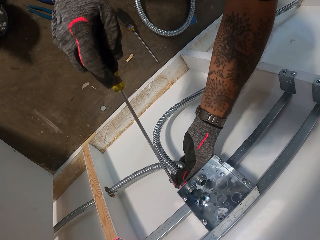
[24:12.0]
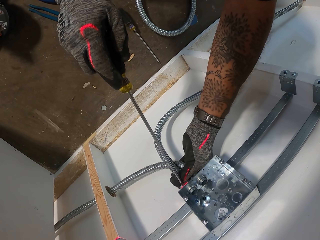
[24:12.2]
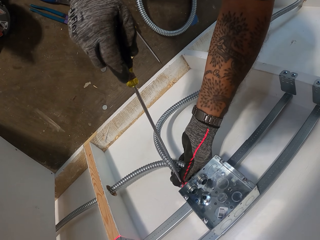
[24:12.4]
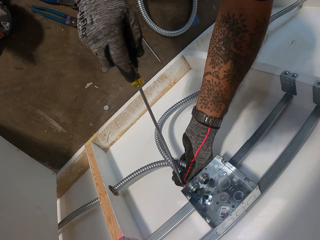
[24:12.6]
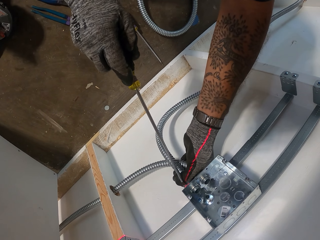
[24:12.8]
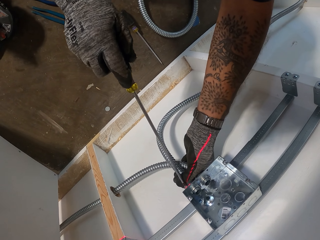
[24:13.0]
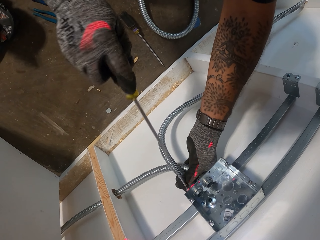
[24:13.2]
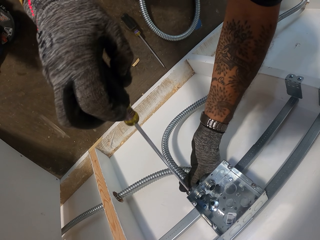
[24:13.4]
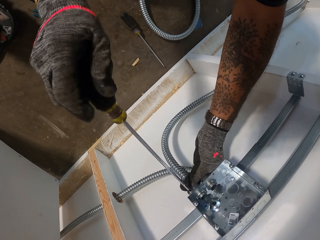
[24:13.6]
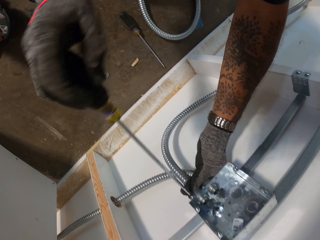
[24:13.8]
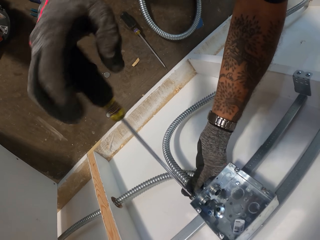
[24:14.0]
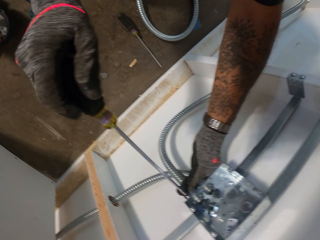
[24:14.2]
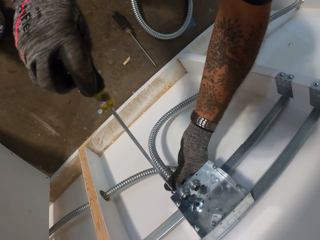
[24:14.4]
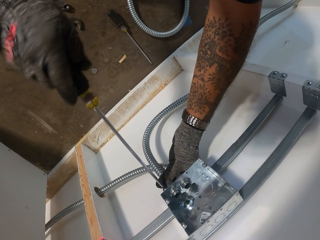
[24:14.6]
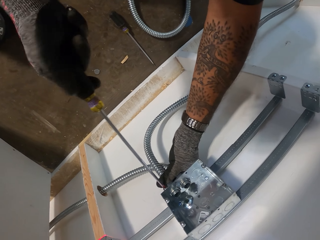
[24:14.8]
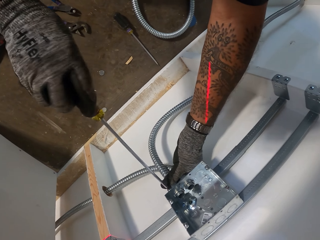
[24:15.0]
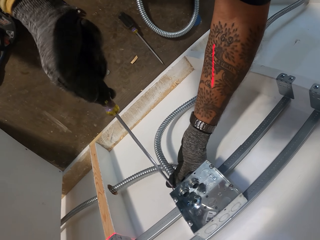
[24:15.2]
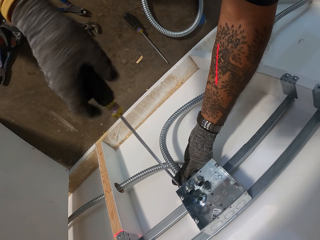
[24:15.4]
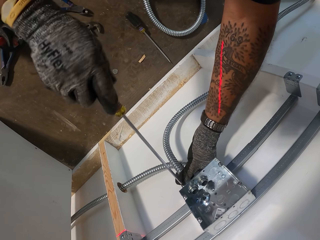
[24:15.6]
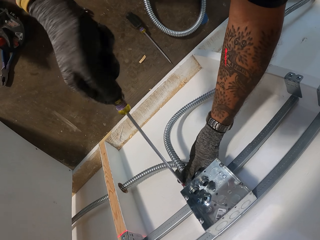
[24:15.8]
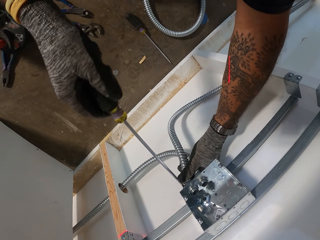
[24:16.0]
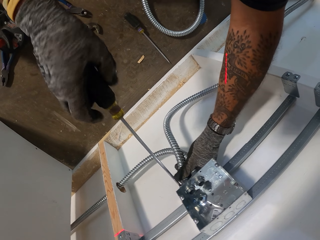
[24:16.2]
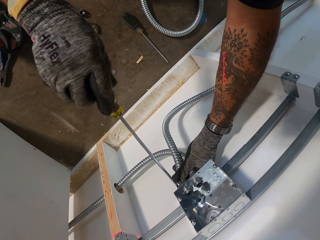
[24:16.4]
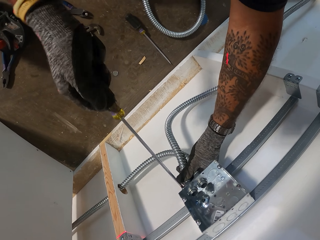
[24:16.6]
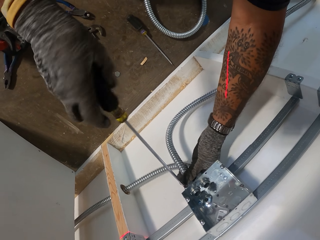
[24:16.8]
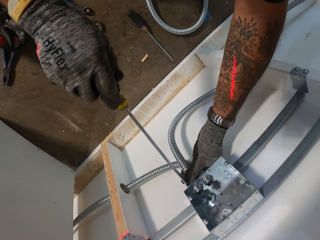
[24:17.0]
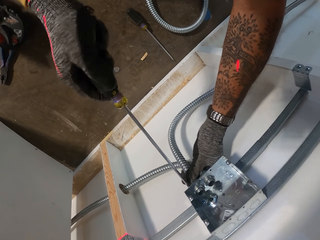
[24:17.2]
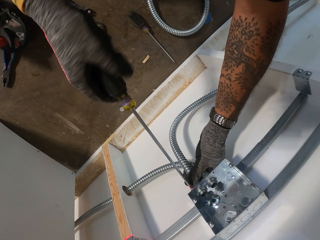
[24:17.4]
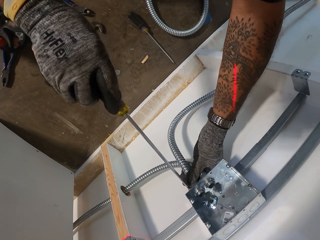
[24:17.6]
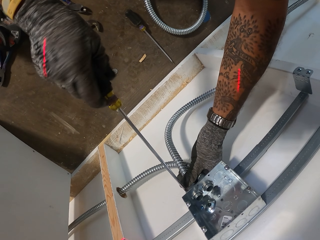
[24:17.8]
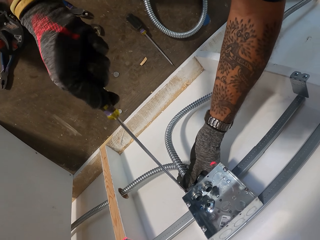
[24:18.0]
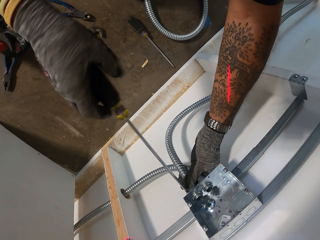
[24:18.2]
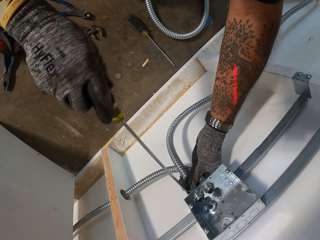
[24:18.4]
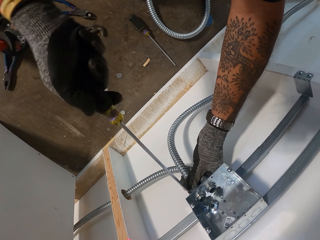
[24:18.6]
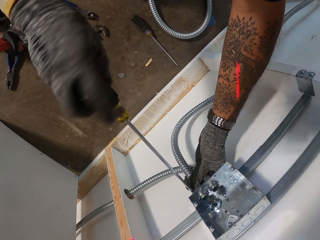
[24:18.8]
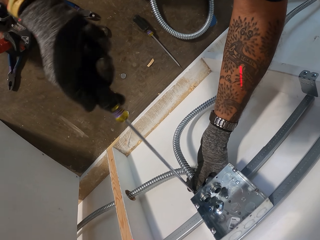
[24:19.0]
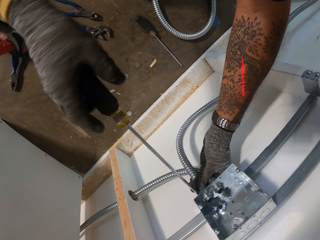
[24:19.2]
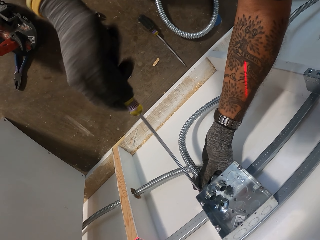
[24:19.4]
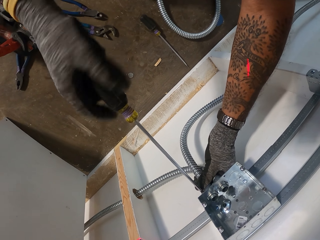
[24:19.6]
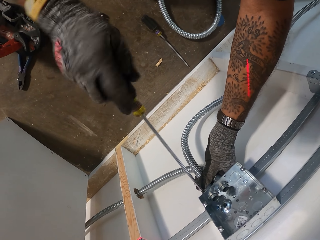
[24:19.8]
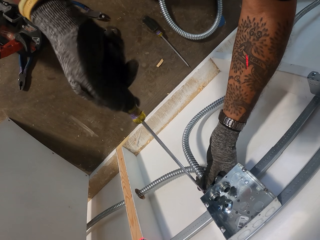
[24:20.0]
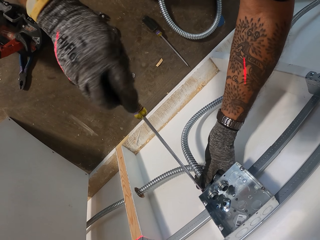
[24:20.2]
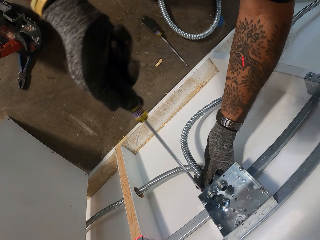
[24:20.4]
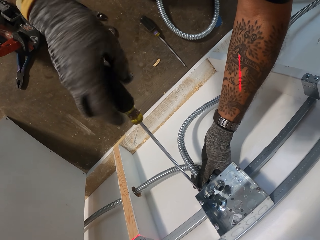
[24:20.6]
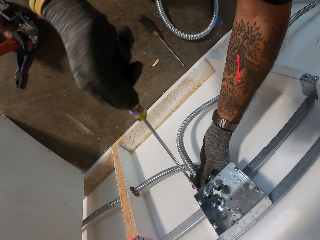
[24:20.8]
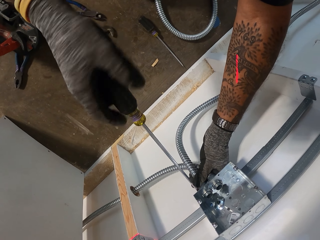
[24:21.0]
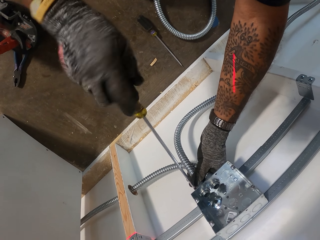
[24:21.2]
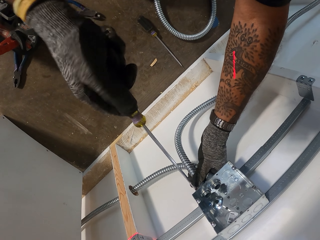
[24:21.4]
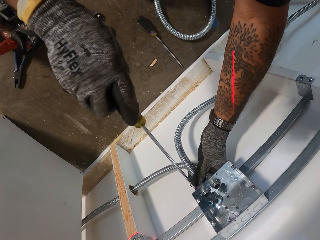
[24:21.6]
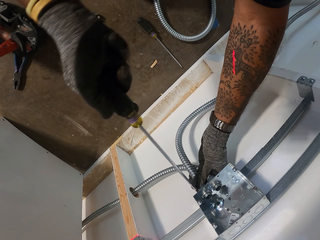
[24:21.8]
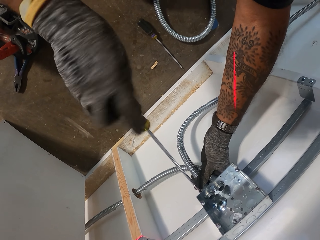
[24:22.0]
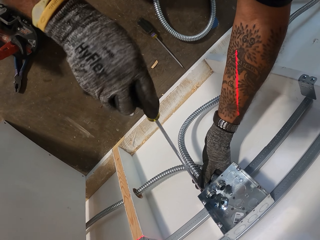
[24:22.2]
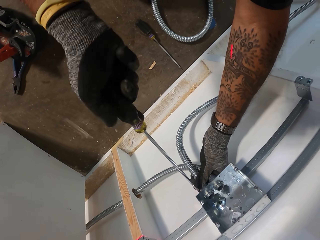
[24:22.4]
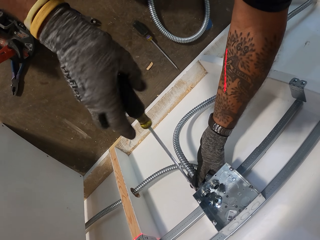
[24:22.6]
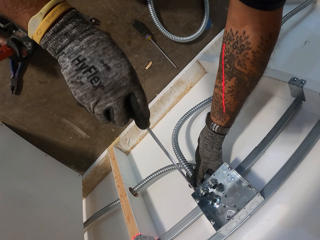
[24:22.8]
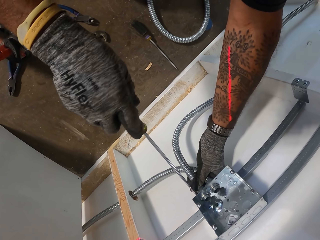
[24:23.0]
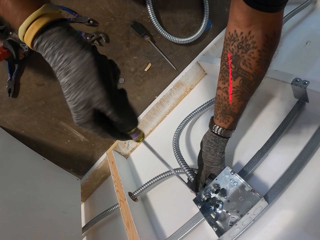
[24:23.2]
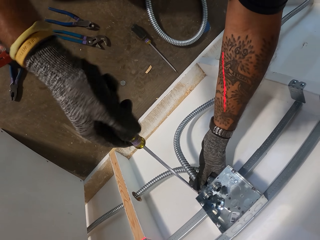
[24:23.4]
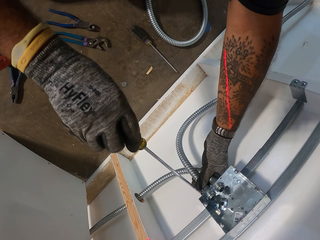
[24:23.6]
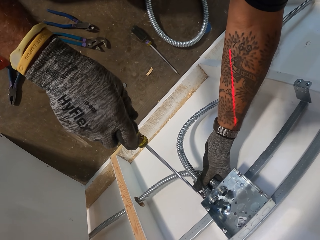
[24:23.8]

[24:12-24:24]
The camera wearer holds the steel culvert pipes. They fasten something with the screwdriver. They drill a hole in the steel metal.

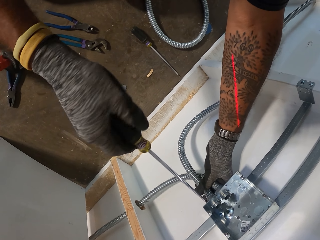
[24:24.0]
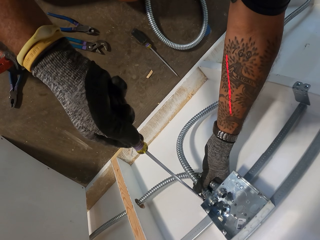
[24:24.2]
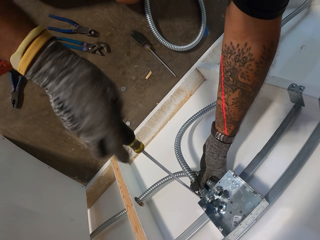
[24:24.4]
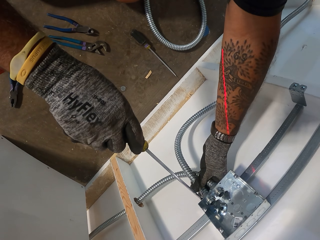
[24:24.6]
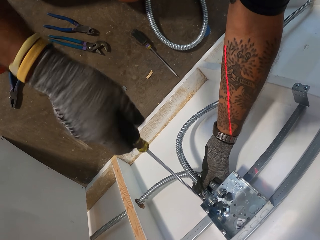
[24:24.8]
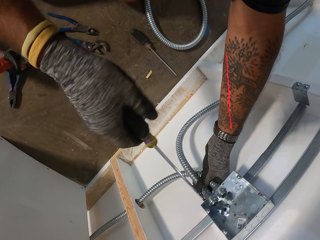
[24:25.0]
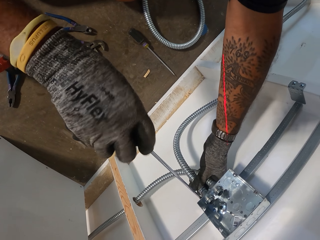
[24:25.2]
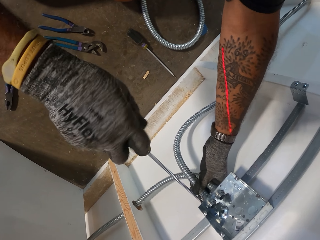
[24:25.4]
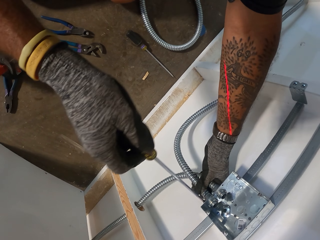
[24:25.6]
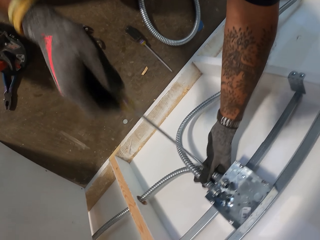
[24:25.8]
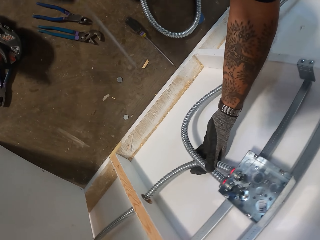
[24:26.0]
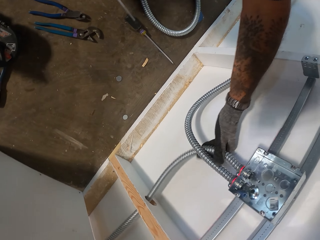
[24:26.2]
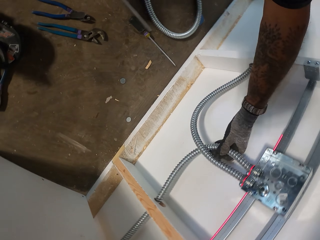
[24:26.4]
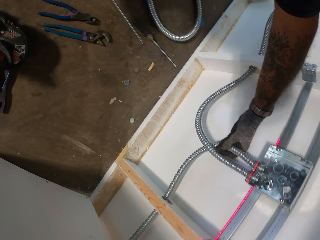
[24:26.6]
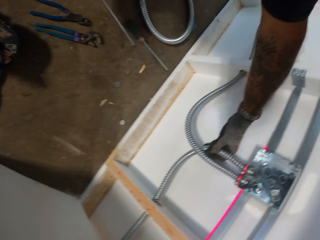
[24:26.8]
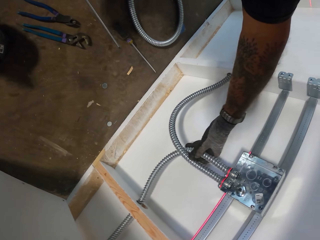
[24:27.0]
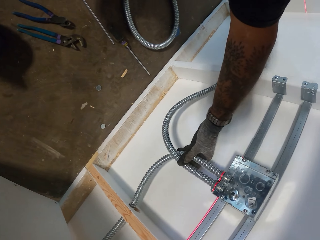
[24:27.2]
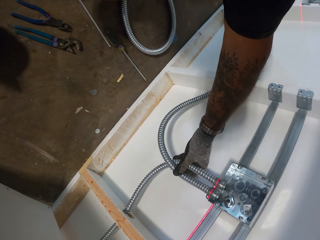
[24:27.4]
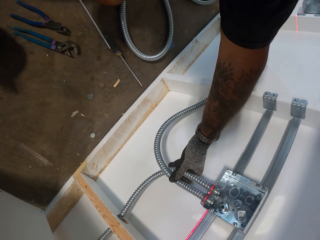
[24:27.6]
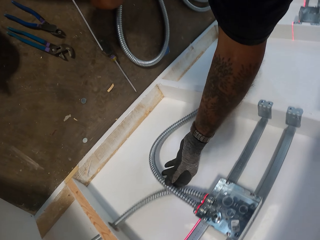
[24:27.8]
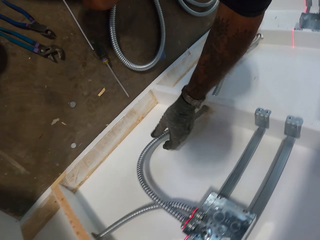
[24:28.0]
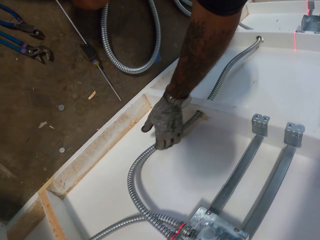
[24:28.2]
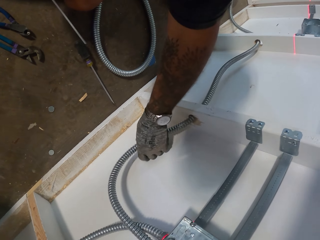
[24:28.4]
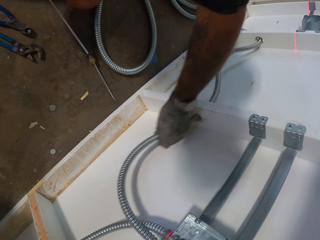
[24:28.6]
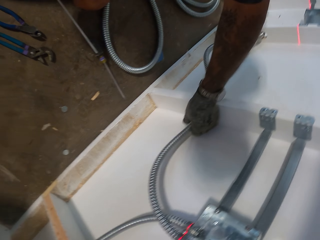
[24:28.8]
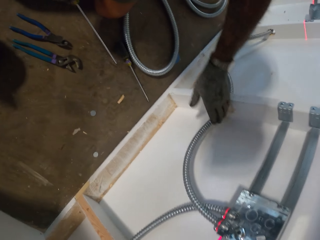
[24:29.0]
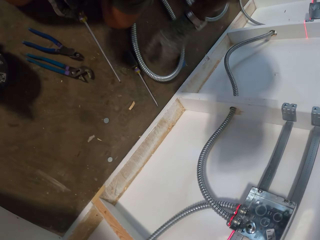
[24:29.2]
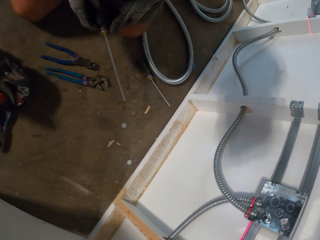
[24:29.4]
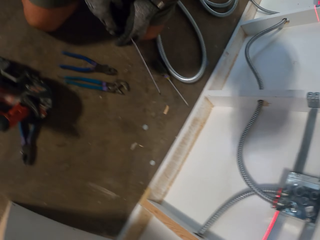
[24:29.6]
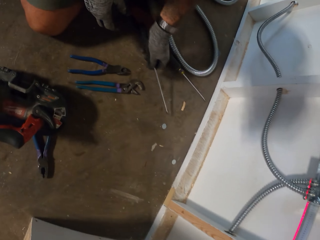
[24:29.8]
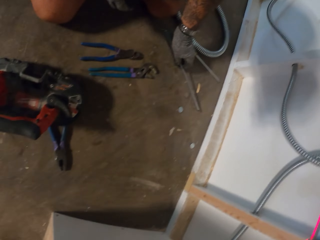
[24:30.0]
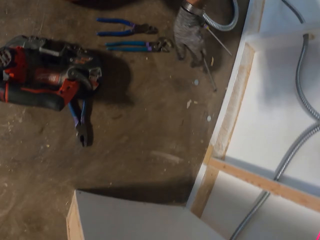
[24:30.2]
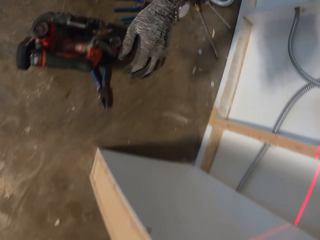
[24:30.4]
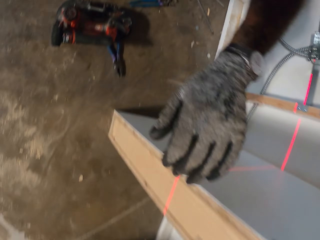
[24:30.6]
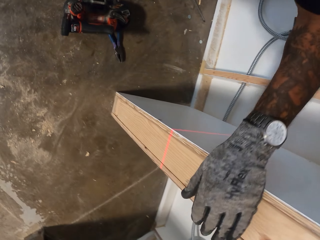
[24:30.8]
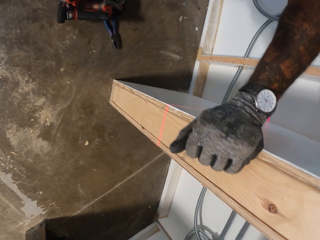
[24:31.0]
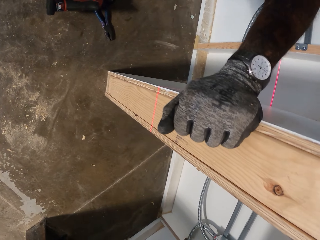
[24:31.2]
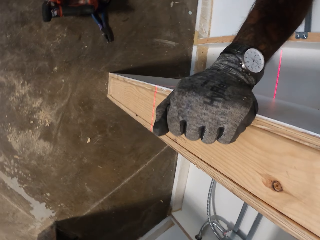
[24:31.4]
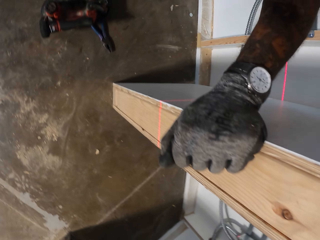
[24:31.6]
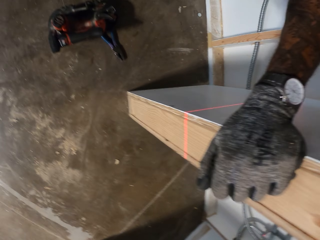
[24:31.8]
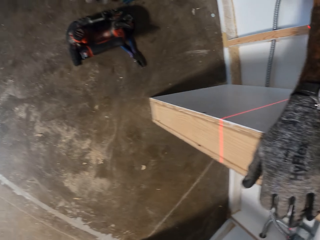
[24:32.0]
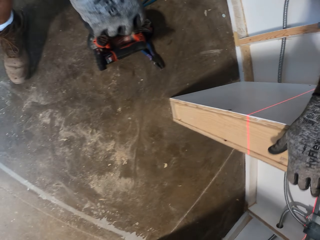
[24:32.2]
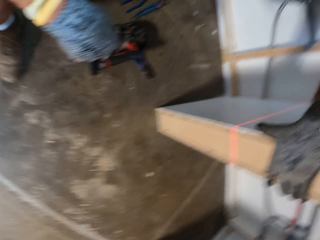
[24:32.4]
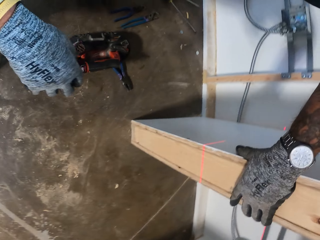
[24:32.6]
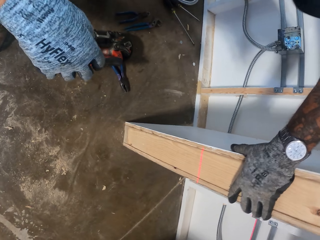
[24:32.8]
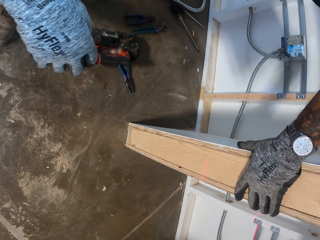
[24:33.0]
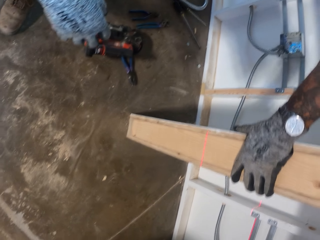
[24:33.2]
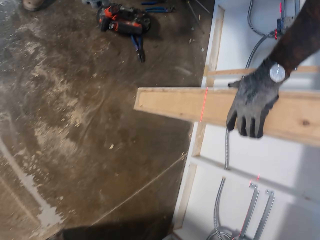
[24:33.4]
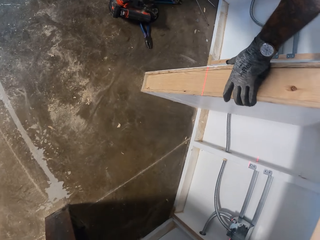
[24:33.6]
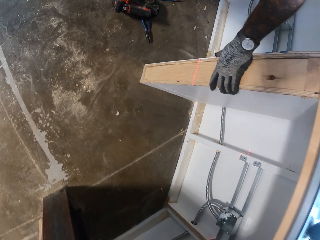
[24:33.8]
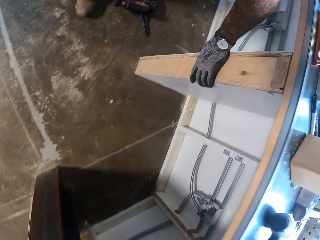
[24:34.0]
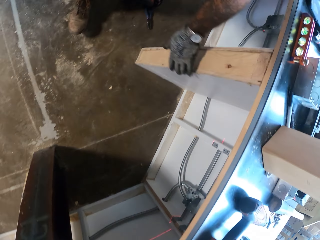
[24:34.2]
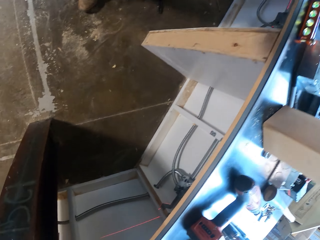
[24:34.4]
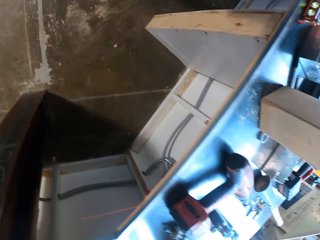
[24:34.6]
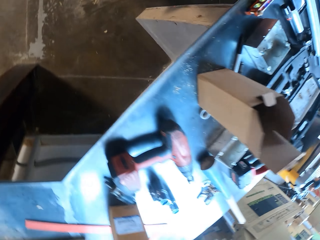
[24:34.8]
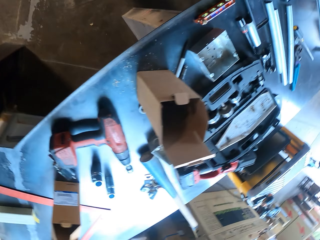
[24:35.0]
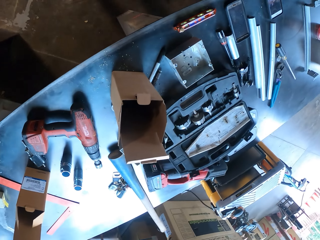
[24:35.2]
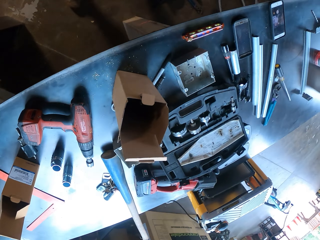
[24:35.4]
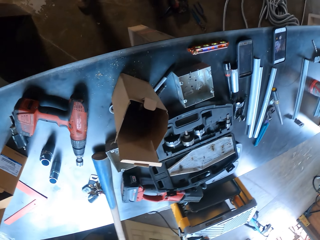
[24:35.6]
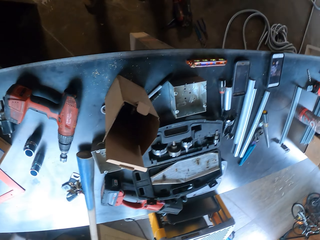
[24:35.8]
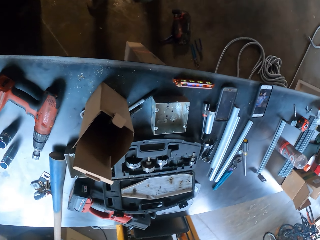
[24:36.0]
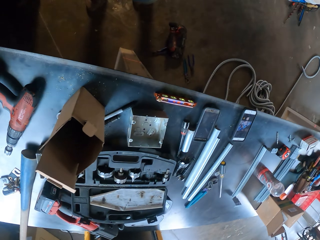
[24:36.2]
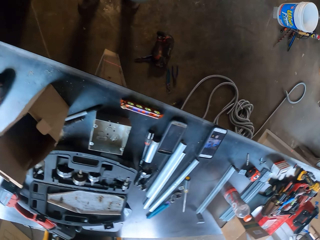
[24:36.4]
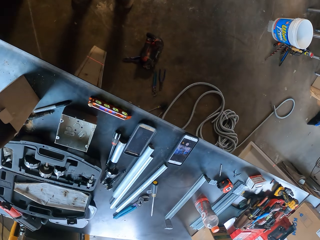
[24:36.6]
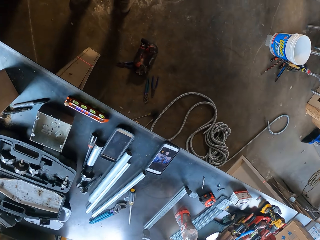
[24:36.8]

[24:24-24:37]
The camera wearer removes the hand with the screwdriver from the steel metal. They move the hand to the lower part of the steel culvert pipe. They remove the hand from the culvert steel metal. They put the screwdriver on the floor. They look around. They hold the table. They stand. They walk.
